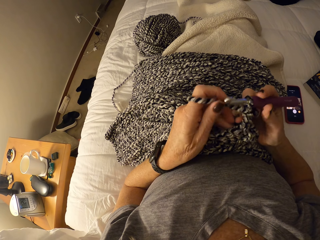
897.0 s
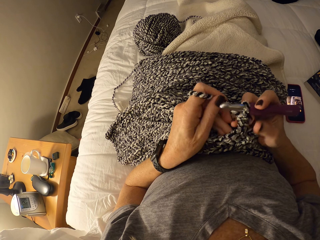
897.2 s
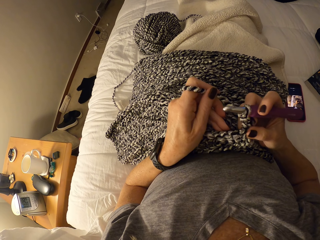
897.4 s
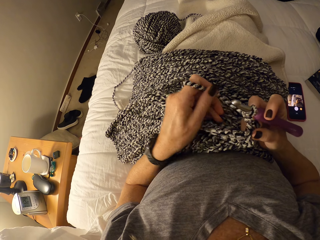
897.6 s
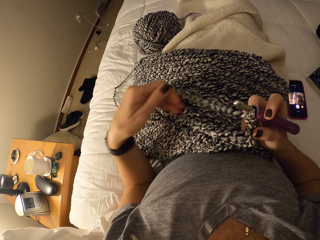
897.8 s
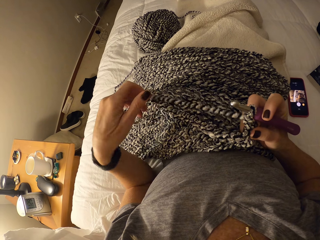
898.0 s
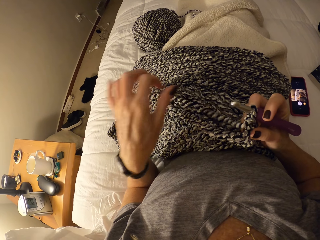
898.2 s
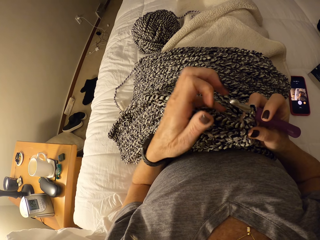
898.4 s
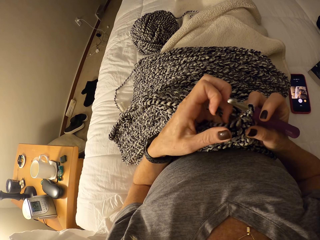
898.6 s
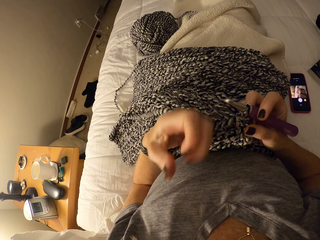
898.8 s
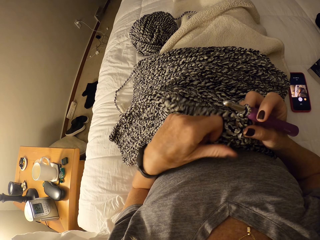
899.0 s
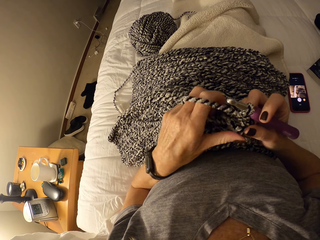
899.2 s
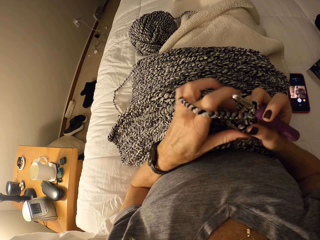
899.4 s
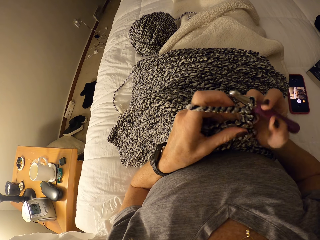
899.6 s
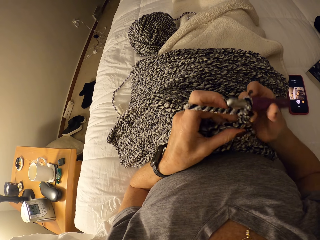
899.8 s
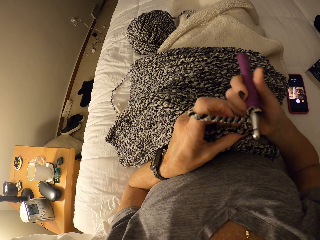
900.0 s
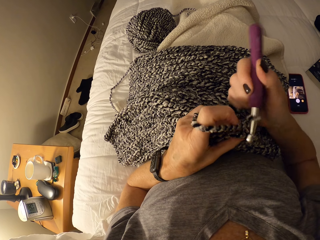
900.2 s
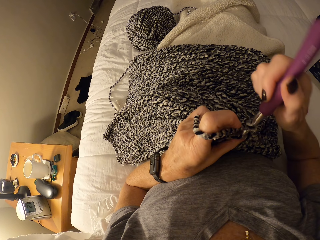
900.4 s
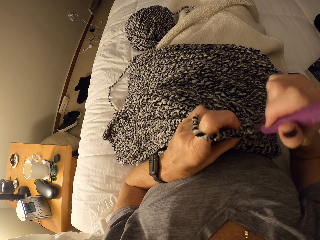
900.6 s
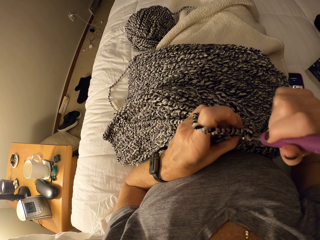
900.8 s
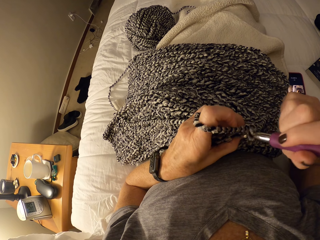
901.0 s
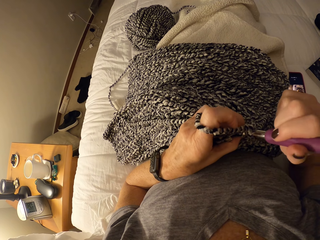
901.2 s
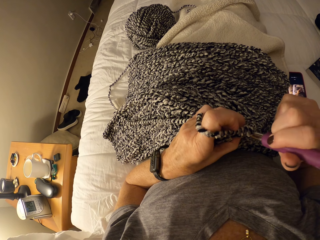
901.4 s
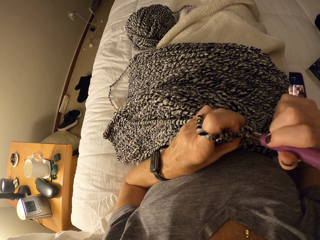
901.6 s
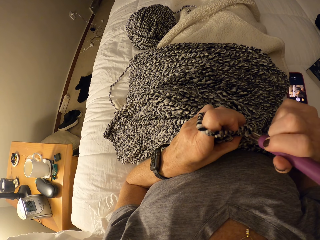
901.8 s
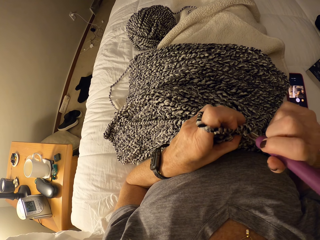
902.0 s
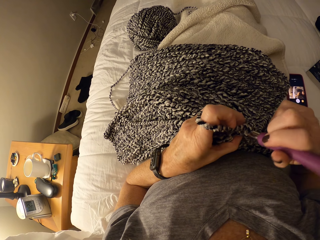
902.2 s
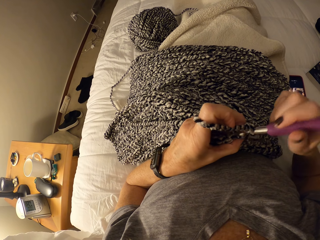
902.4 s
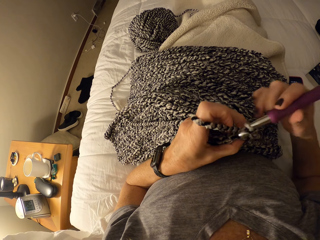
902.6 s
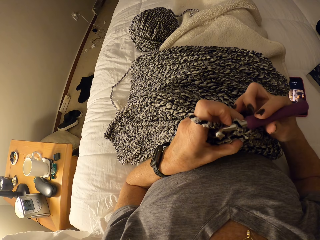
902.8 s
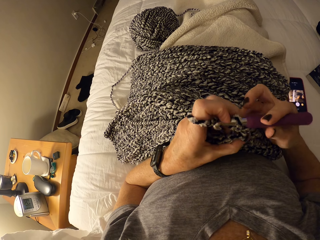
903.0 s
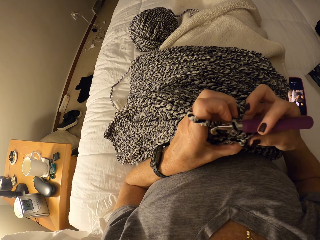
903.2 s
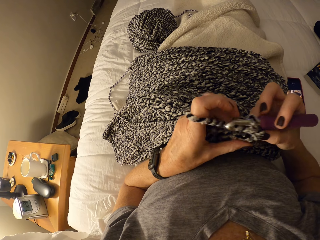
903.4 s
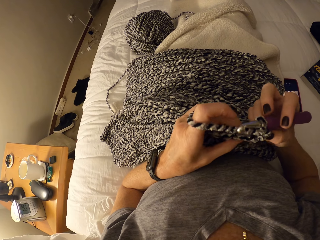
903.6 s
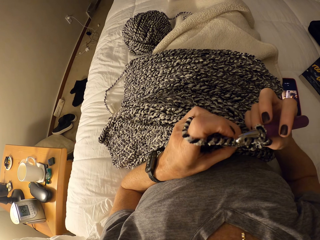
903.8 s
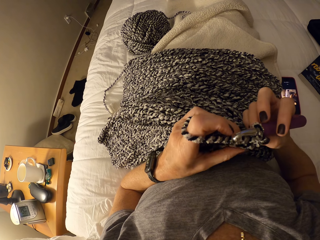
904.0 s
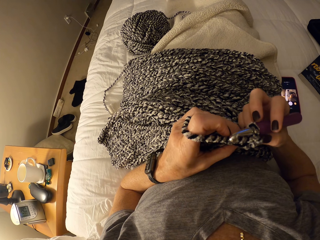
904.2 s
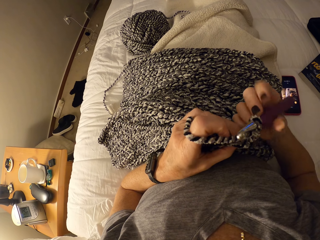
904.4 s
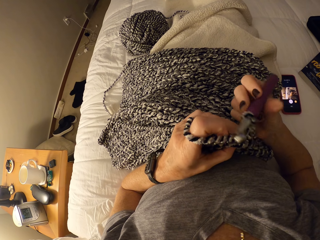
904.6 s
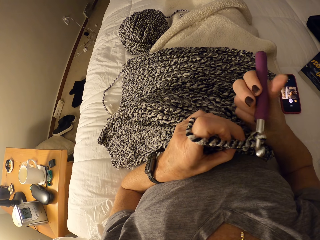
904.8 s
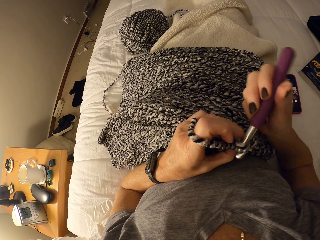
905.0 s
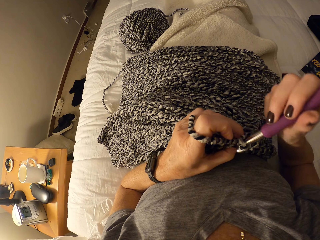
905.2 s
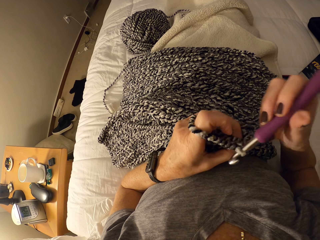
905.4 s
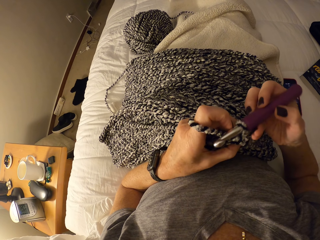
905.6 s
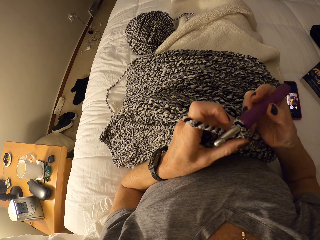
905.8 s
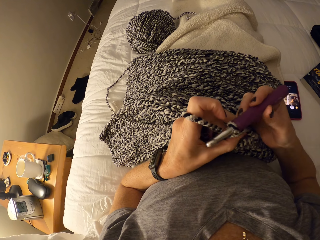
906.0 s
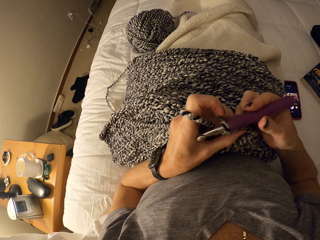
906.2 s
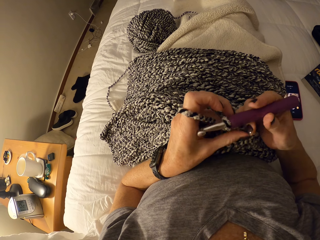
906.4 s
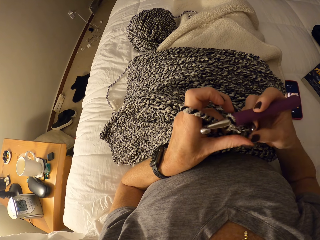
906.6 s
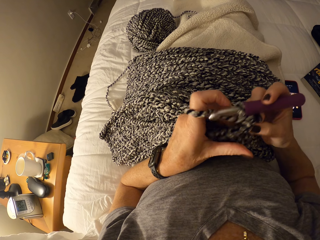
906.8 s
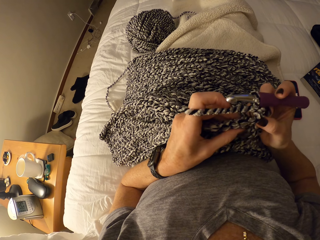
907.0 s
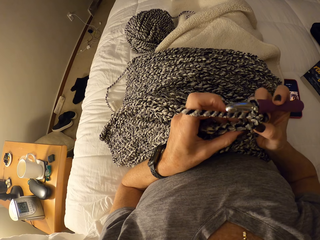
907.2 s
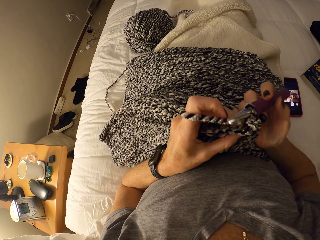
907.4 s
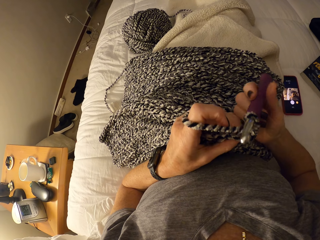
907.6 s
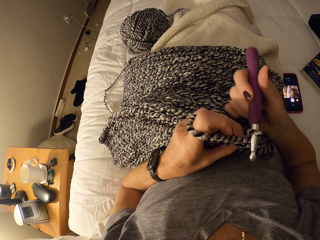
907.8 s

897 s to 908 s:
The camera wearer adjusts the yarn with the left hand. They loop the yarn around the left hand fingers. They crochet the fabric with the crochet hook and yarn. They direct the hook towards a stitch of the textile. They position the textile. They direct the hook towards a stitch of the textile. They position the textile.

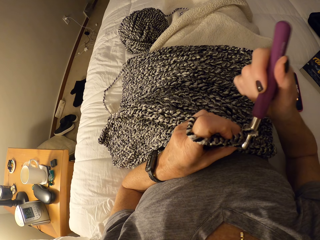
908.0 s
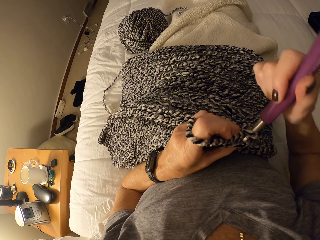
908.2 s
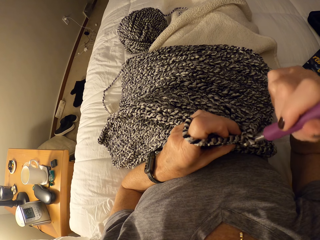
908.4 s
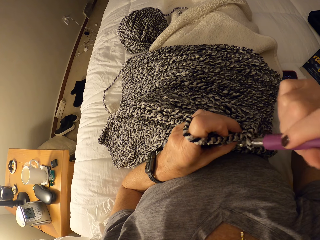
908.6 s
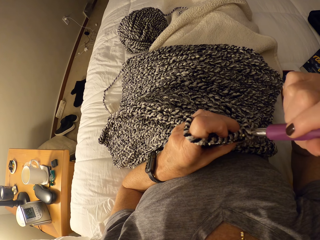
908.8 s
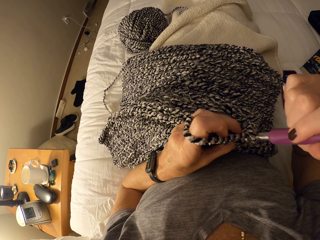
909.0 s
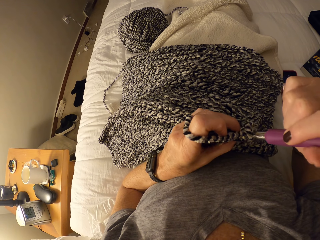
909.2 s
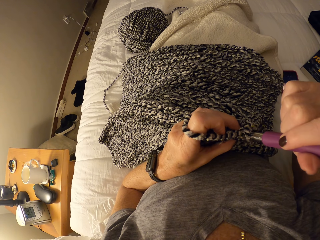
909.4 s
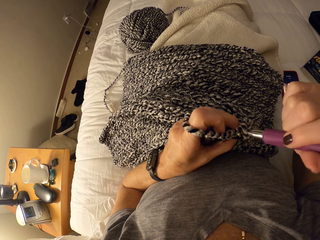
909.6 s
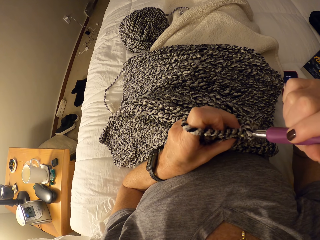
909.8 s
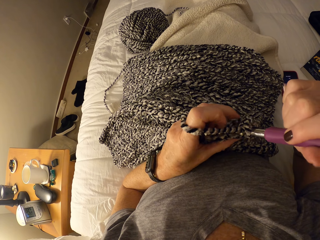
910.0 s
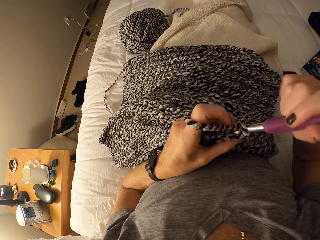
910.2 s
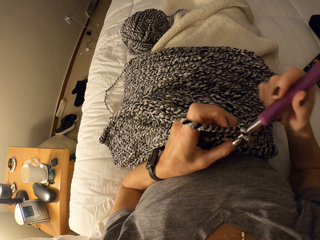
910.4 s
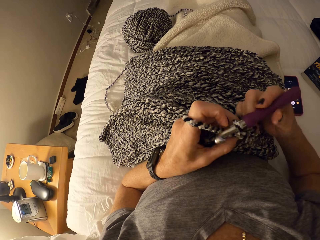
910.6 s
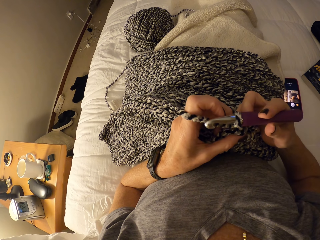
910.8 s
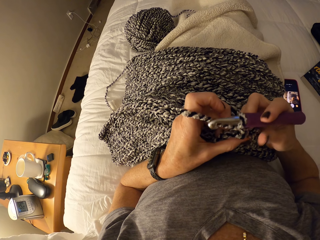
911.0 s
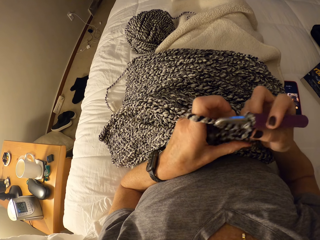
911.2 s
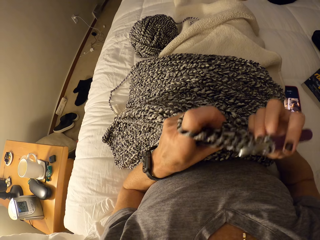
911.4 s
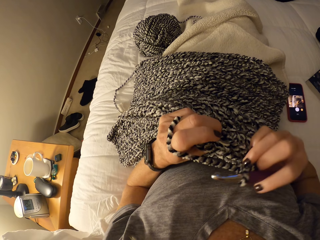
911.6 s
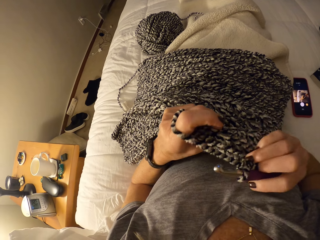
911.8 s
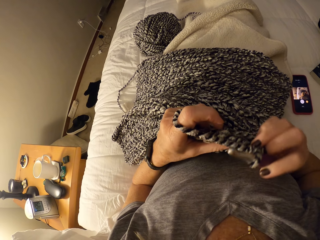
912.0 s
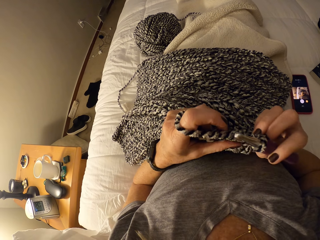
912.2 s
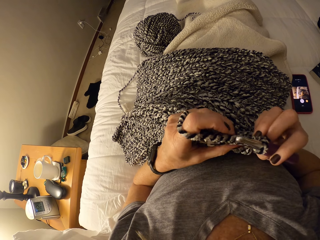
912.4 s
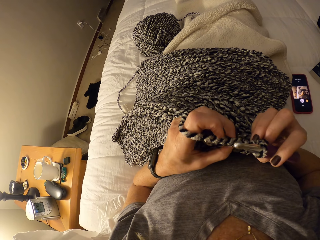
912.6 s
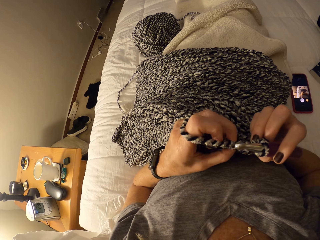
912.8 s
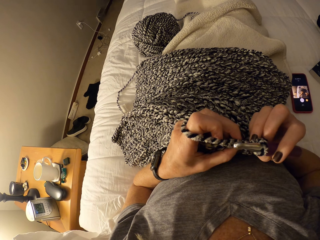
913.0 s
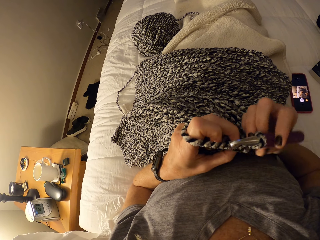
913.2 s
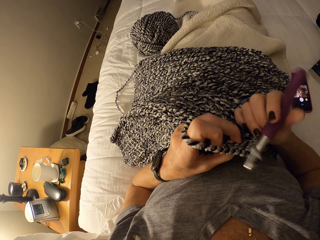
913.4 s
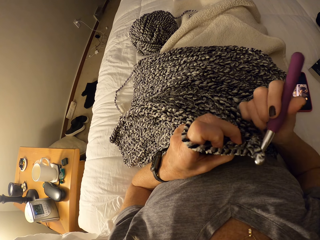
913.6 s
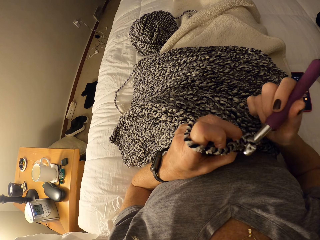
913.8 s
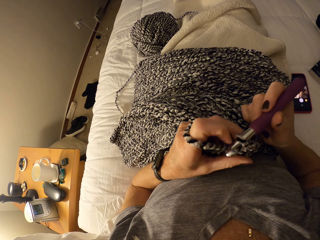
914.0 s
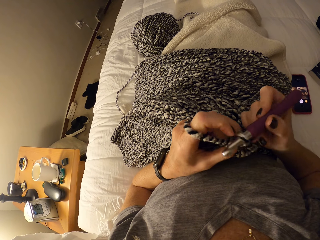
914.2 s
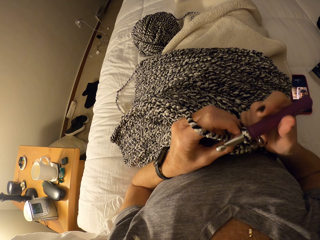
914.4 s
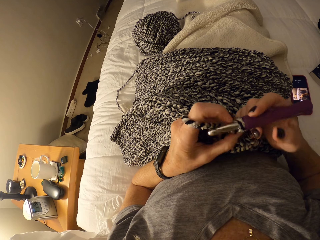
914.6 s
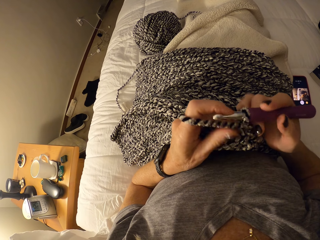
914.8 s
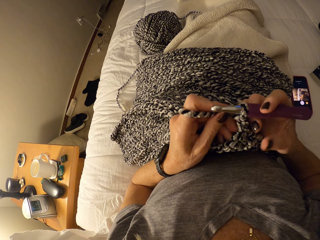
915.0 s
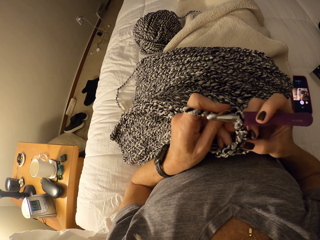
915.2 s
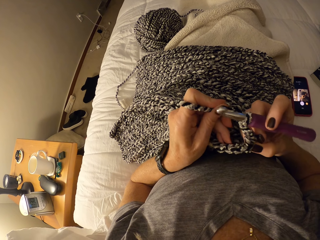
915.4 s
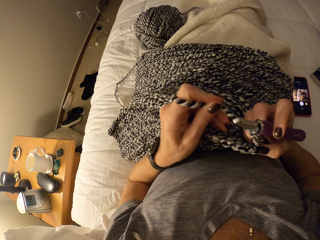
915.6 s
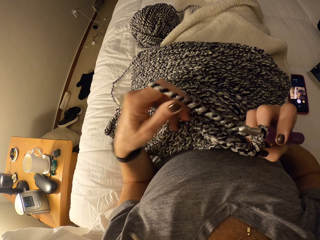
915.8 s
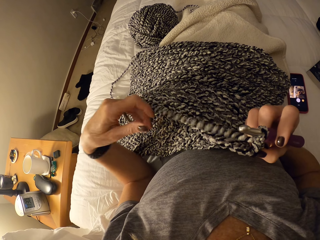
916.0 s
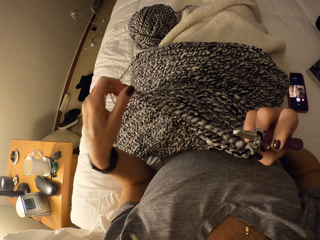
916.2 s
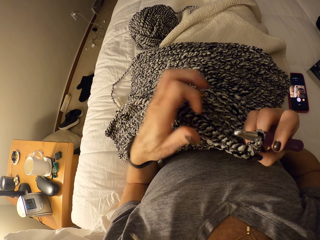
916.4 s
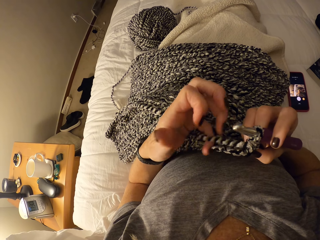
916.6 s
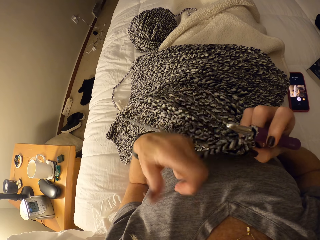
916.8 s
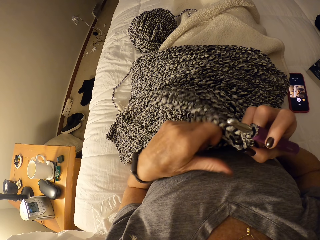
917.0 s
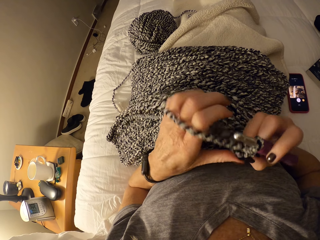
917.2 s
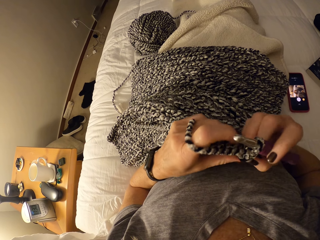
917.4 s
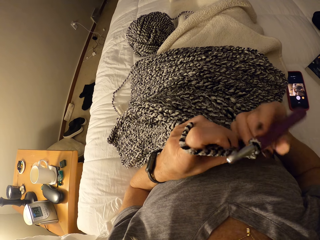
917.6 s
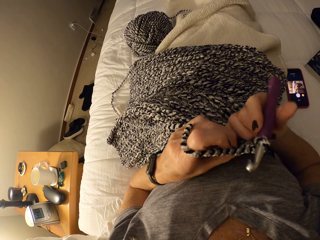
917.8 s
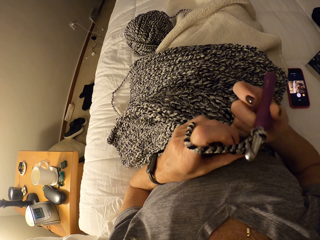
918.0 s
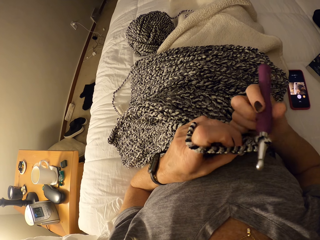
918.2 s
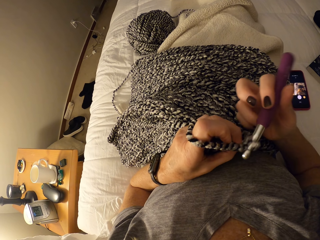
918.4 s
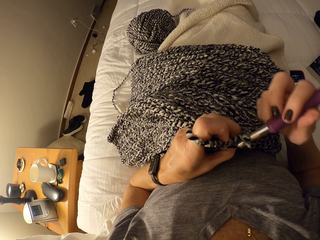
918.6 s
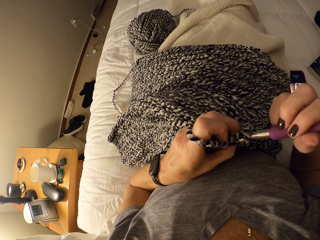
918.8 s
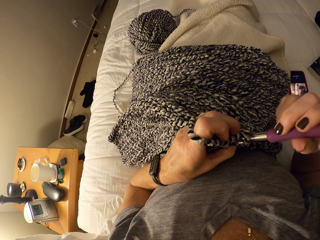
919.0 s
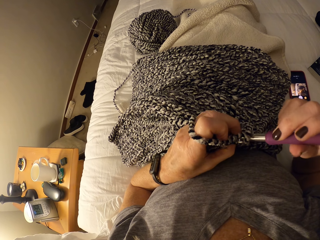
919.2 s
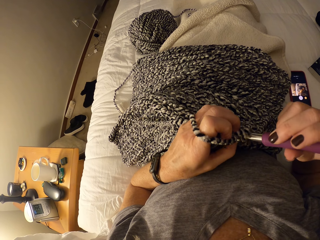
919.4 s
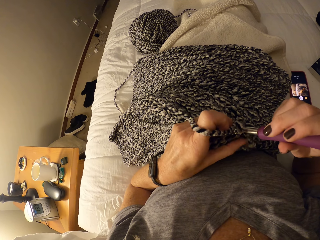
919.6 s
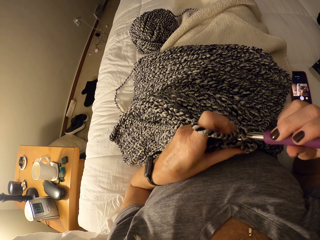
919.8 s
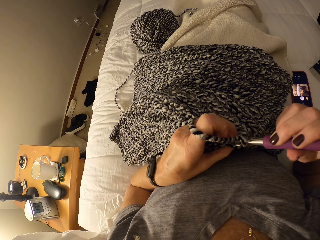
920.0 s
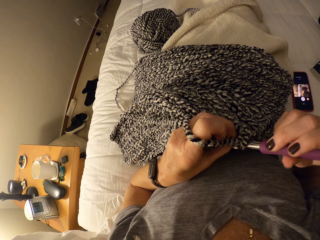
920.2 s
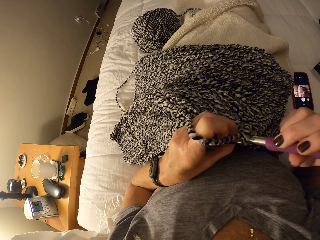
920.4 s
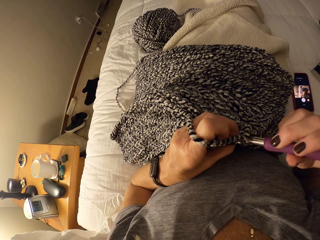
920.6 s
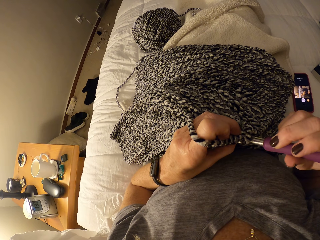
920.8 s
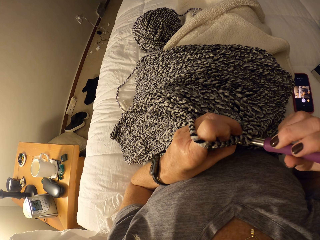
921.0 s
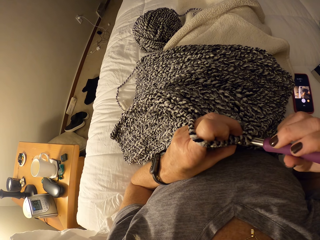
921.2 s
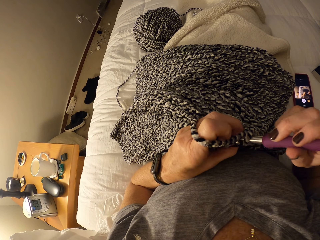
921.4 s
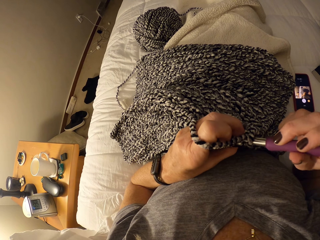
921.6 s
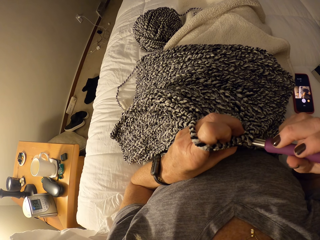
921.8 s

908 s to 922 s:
The camera wearer directs the hook towards a stitch of the textile. They position the textile. They adjust the yarn on the loop. They release the yarn from the left hand. They loop the yarn around the left hand fingers. They position the textile with the left hand. They direct the hook towards a stitch of the textile.
